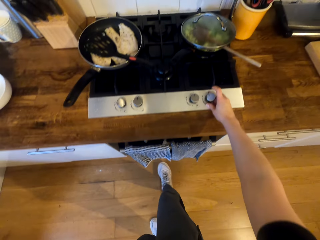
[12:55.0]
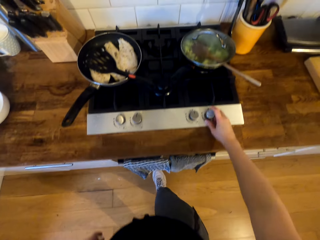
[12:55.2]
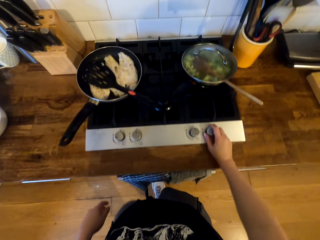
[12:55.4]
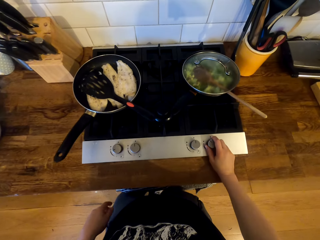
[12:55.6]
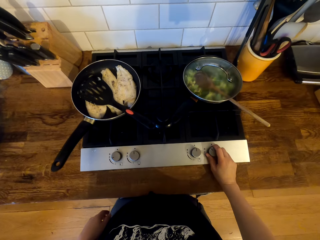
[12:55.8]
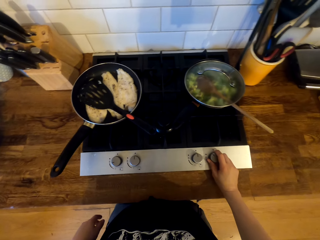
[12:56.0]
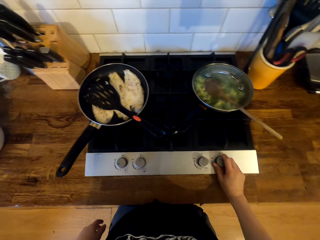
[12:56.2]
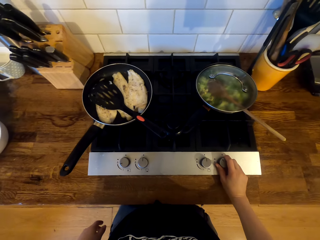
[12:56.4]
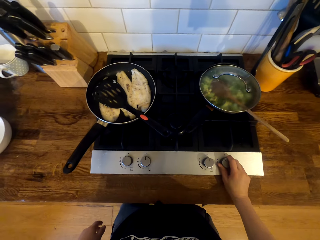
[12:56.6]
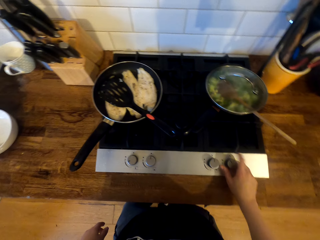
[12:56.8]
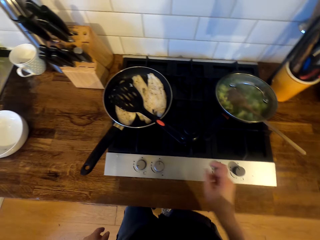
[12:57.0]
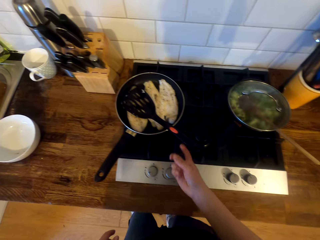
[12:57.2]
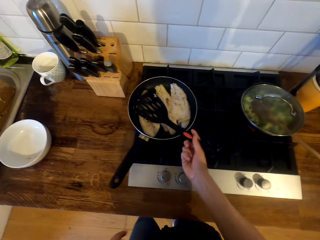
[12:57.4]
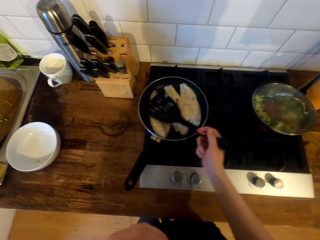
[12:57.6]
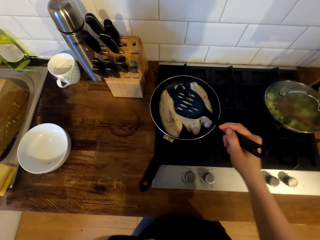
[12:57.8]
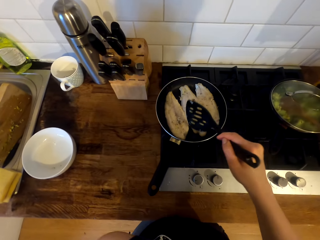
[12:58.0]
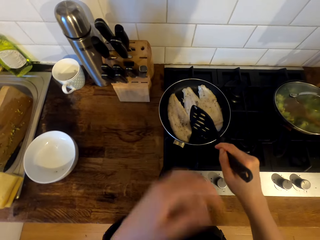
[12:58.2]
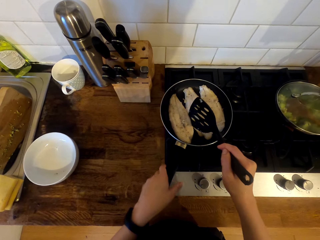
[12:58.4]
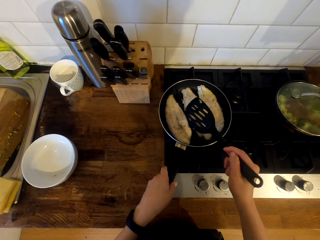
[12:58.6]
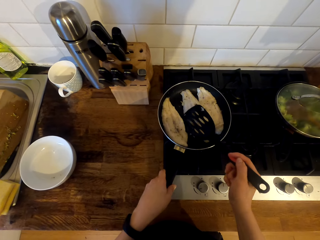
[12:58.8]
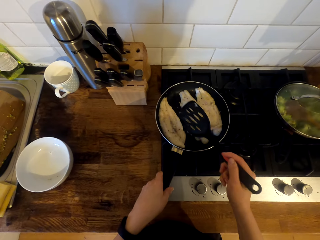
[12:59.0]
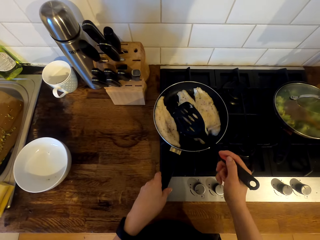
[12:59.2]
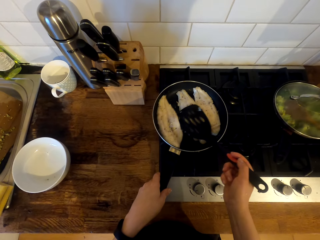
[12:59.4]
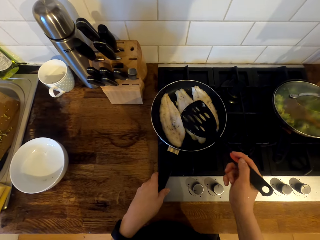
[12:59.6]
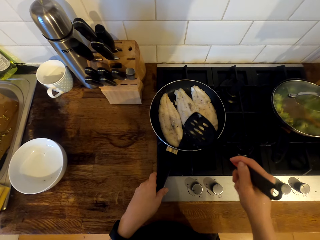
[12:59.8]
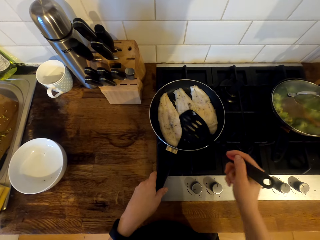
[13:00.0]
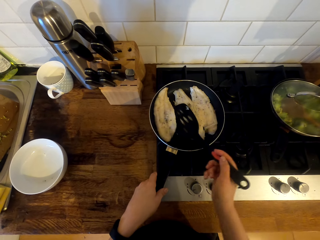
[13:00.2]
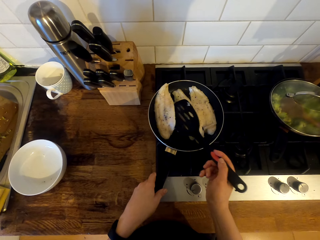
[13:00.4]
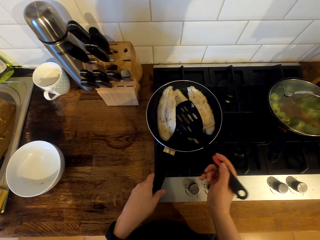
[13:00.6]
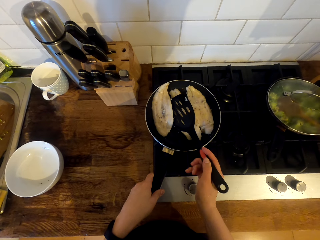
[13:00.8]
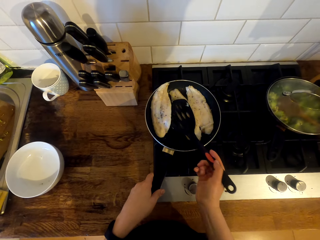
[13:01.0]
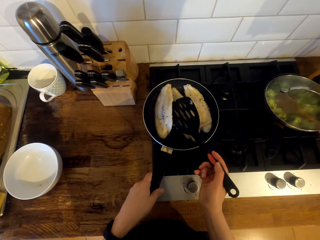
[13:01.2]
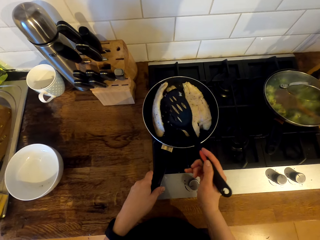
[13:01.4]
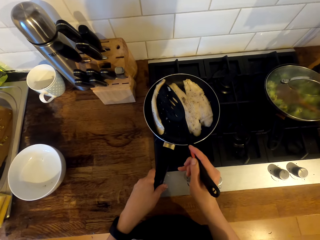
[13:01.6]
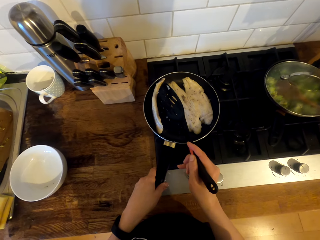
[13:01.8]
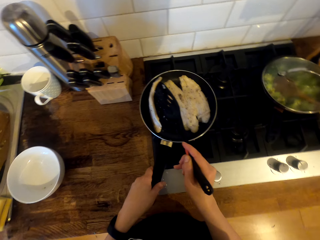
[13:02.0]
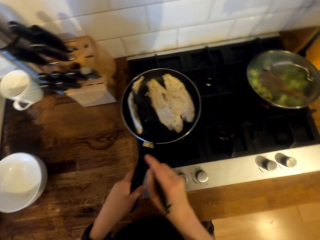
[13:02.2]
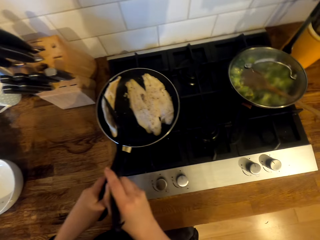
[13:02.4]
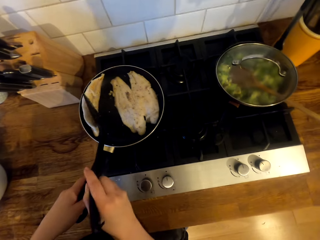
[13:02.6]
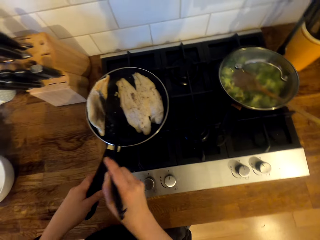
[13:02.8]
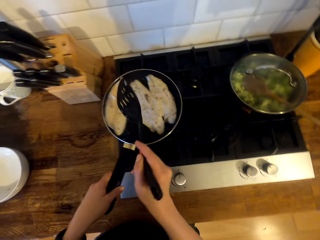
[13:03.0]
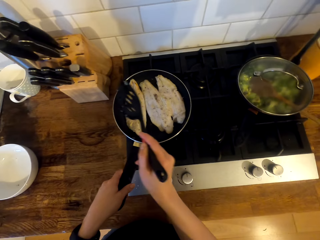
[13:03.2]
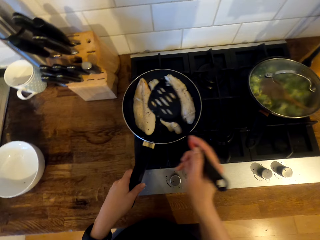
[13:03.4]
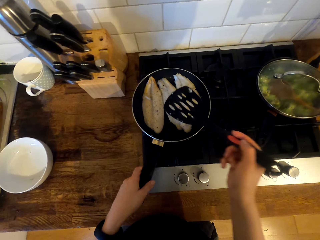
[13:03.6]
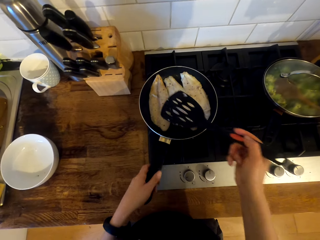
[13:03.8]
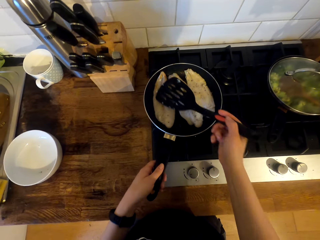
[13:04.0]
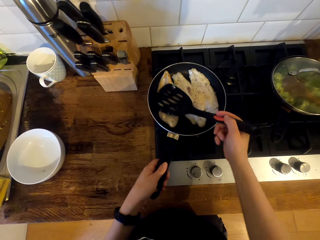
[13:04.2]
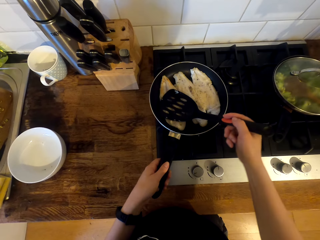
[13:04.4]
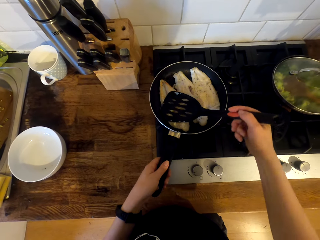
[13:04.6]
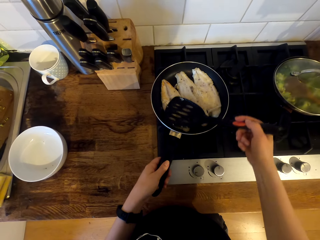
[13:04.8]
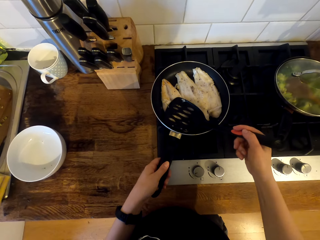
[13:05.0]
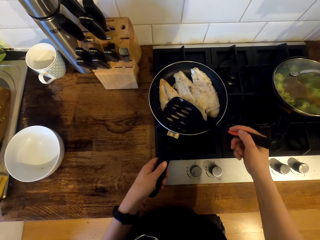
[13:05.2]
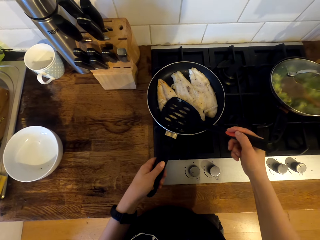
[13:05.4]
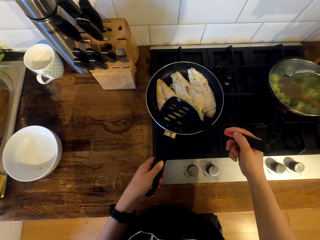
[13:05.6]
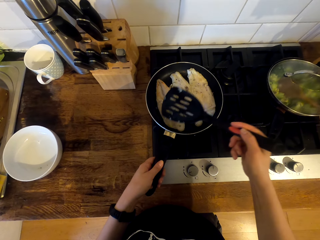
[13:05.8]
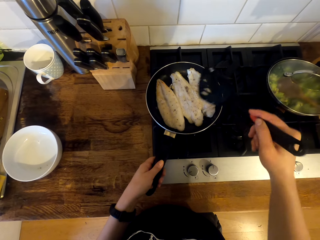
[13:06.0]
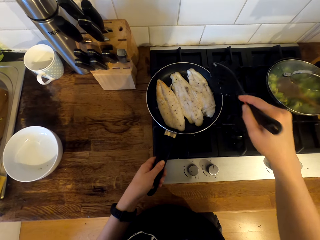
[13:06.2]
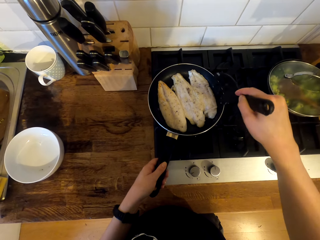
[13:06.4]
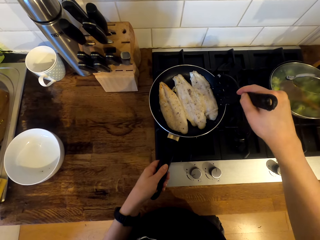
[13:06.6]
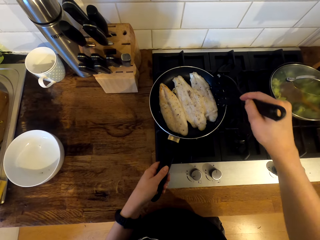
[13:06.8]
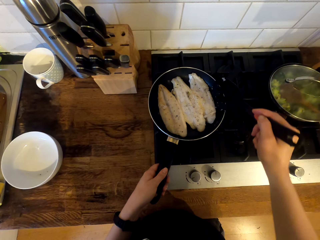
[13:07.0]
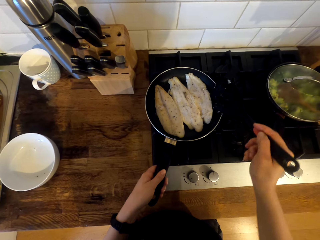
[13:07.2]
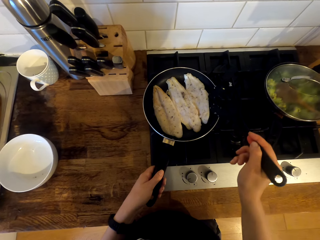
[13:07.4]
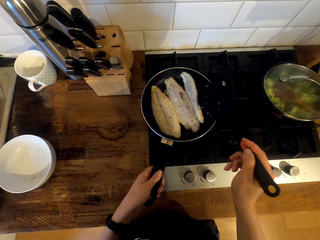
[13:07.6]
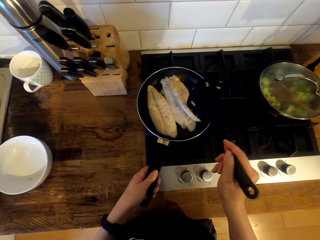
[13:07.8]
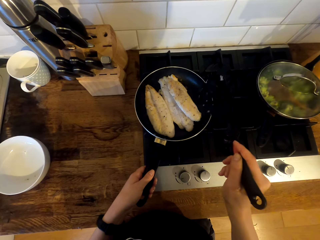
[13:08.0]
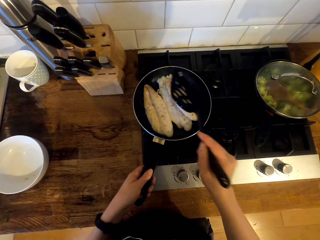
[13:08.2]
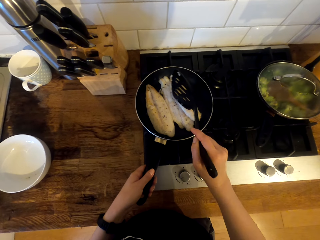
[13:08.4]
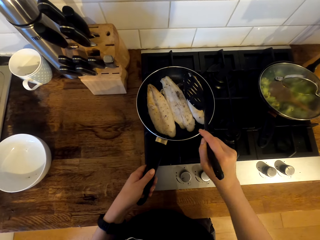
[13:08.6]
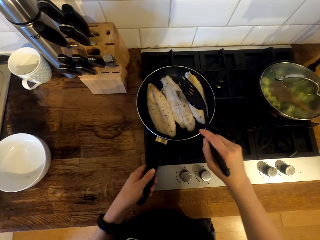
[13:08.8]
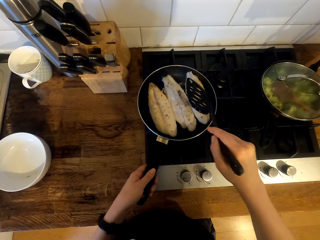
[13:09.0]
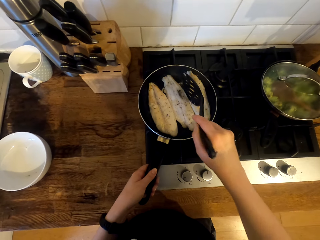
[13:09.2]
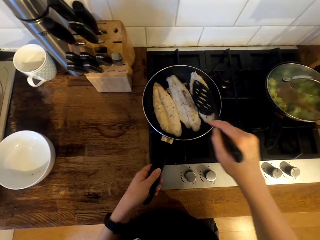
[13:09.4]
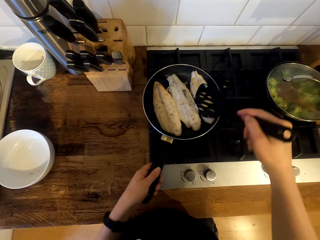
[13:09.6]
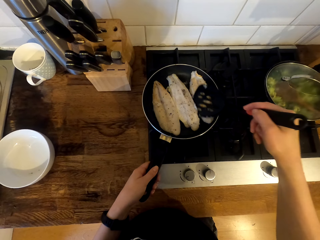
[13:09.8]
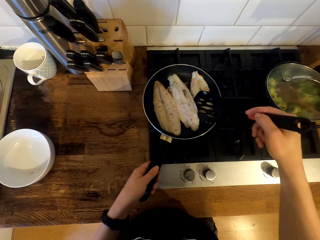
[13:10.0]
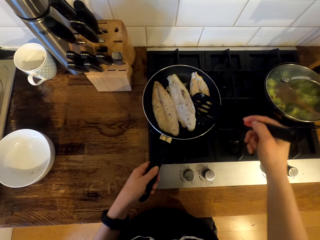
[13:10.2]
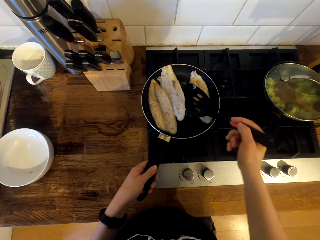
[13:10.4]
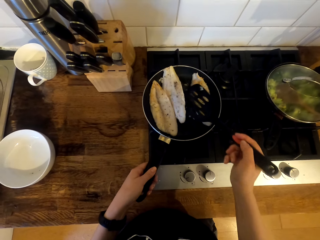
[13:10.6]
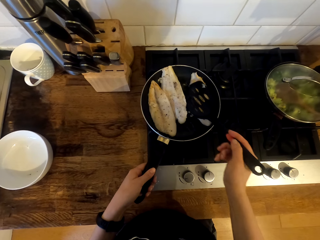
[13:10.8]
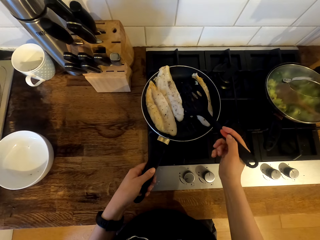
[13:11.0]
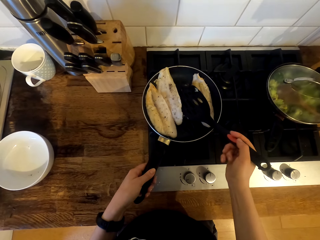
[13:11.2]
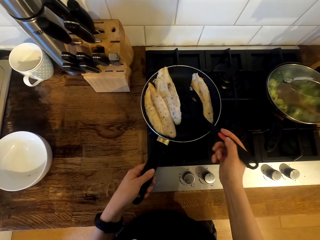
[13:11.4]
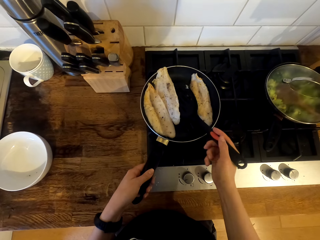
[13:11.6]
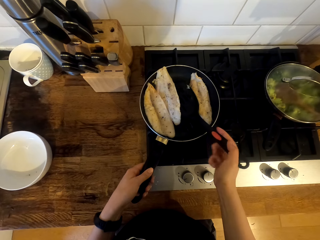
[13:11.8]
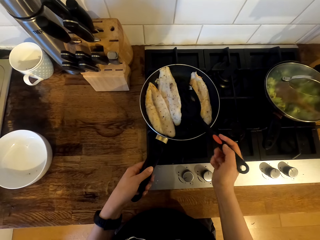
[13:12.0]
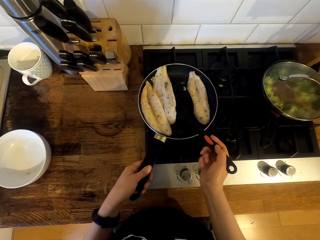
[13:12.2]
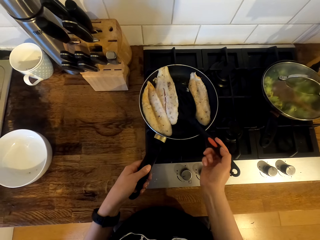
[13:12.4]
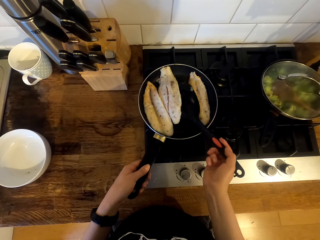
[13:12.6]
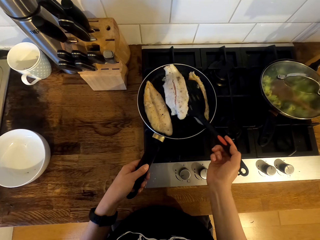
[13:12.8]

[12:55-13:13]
The camera wearer picks up the turner spatula. They turn the fish fillet in the frying pan. They hold the saucepan's handle. They press the fish fillet. They turn the fish fillet.

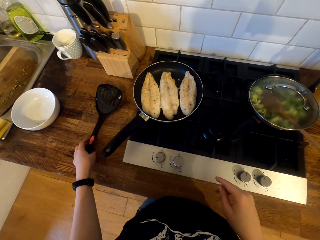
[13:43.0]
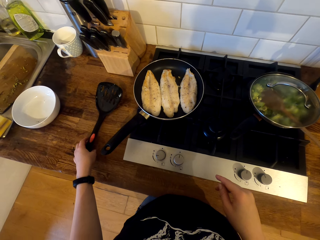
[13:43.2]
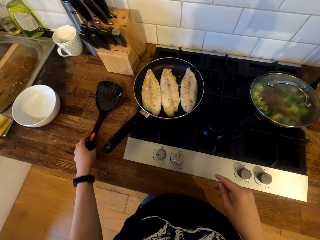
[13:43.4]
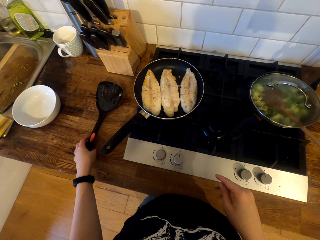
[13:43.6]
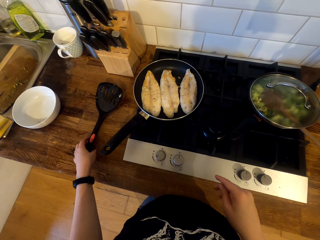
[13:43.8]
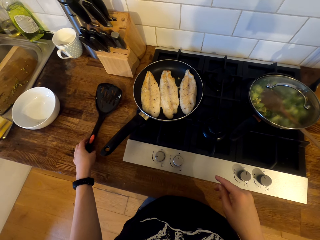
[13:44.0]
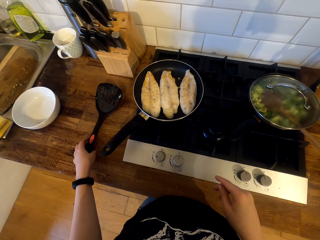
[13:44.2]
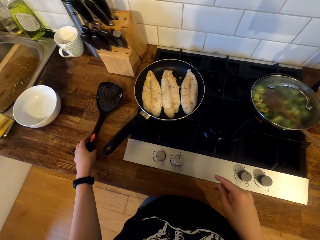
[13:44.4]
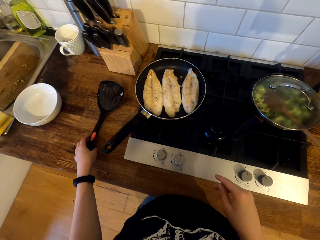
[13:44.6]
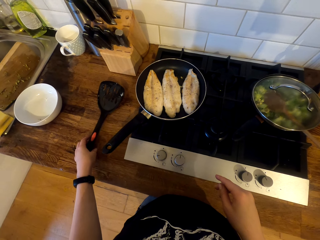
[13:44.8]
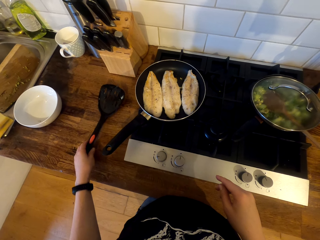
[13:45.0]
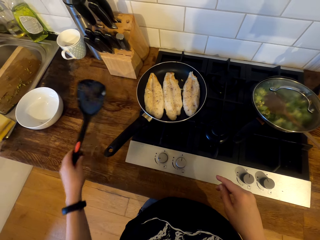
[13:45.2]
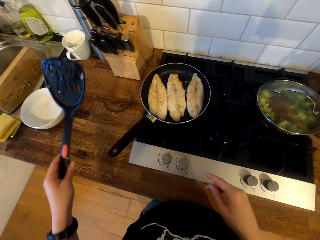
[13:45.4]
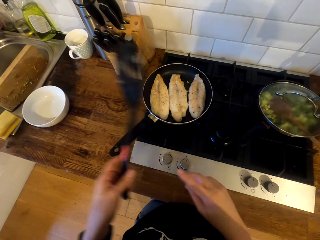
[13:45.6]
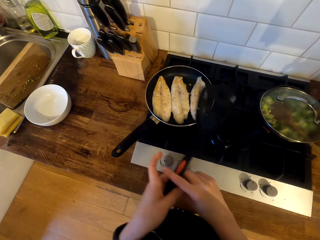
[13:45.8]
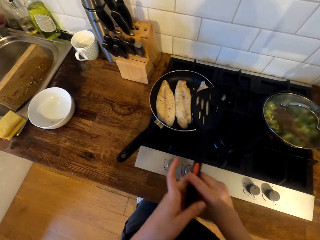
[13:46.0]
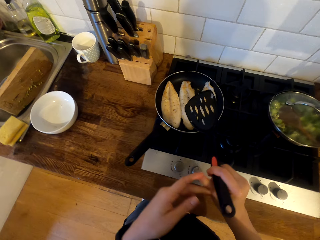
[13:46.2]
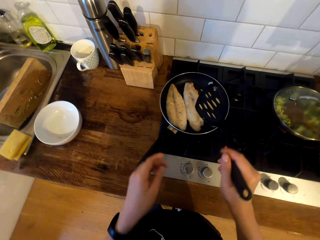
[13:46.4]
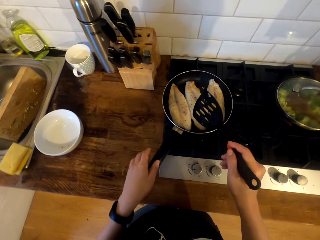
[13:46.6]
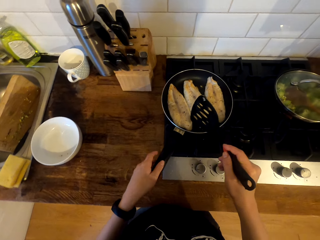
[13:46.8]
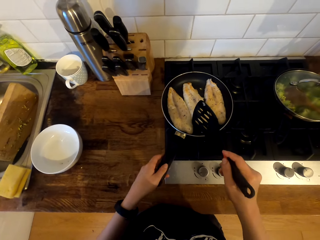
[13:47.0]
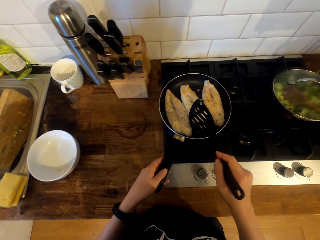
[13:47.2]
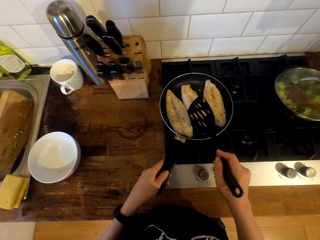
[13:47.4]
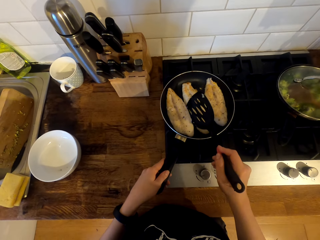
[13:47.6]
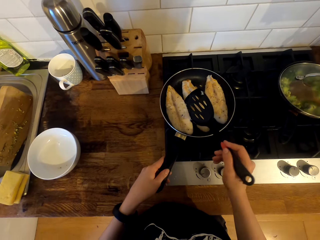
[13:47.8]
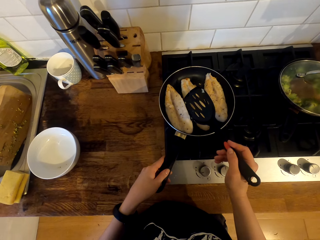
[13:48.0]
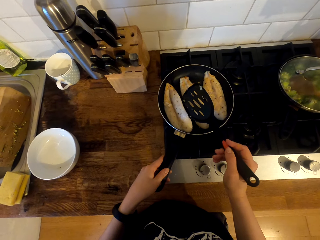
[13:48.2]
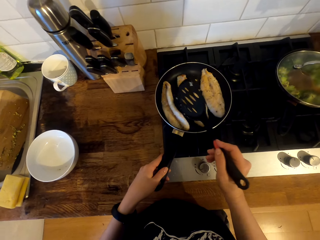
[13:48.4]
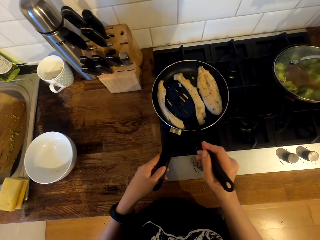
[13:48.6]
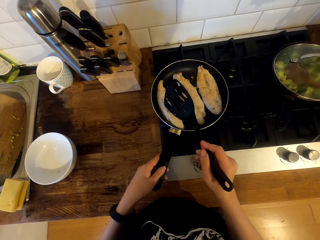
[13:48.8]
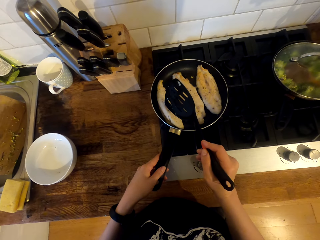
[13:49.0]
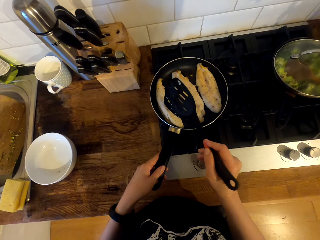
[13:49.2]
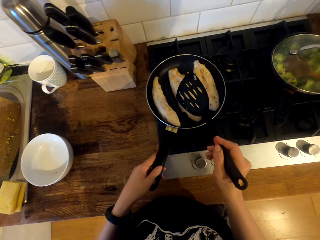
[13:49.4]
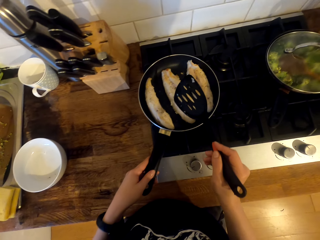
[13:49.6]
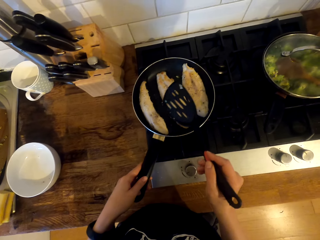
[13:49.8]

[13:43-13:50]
The camera wearer takes the slotted spatula or turner spatula to the right hand. They hold the frying pan handle. They turn the fillet with the spatula turner. They hold the fish fillet with the slotted spatula.
